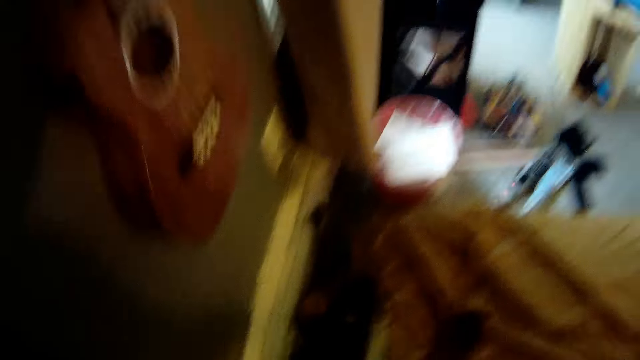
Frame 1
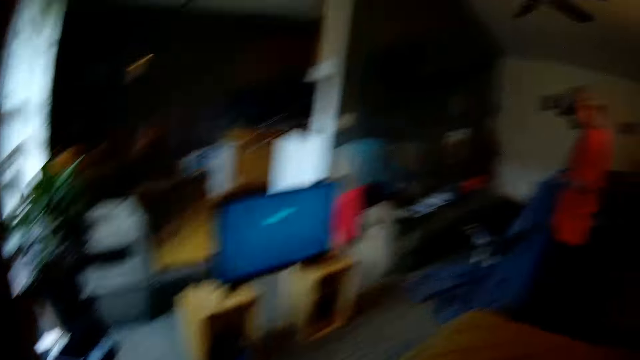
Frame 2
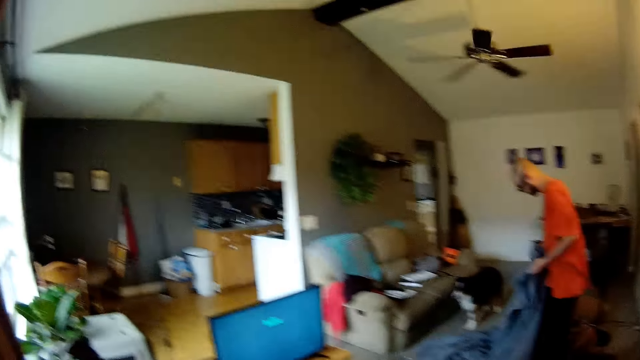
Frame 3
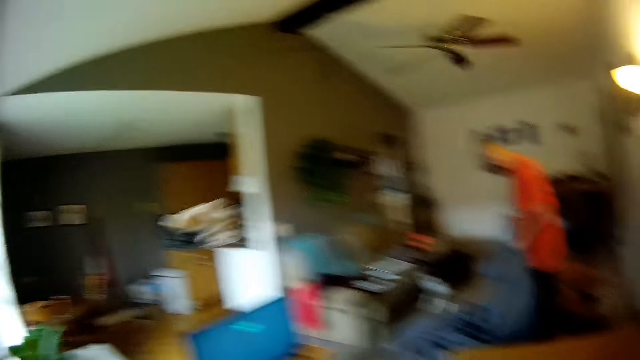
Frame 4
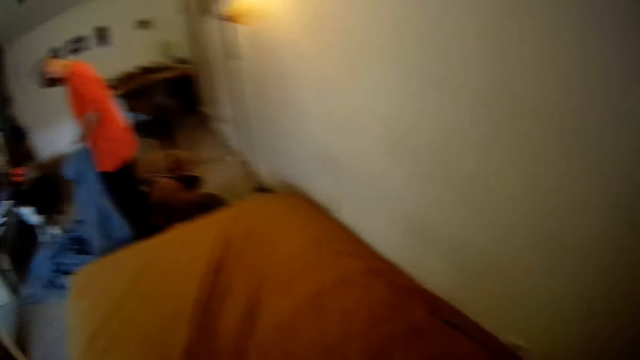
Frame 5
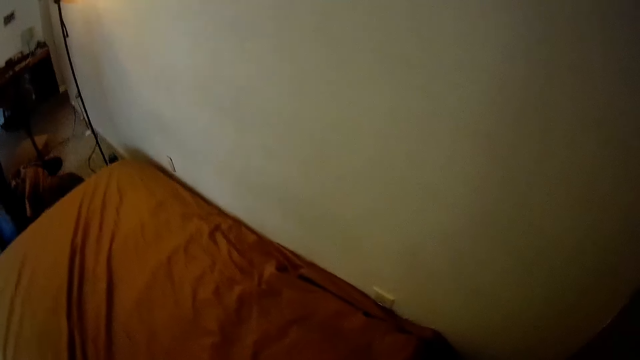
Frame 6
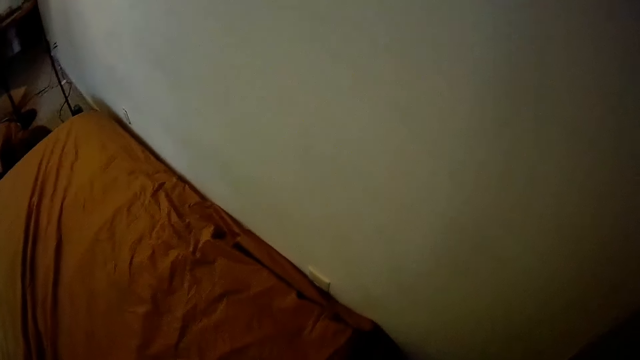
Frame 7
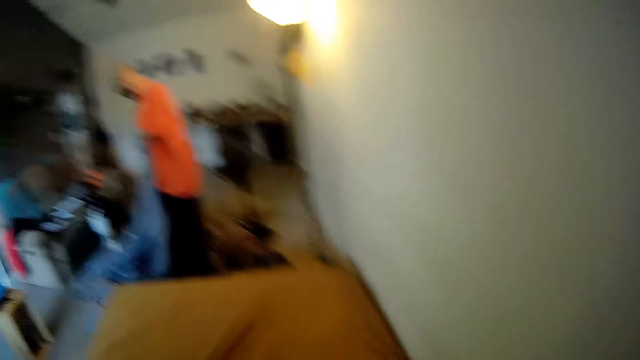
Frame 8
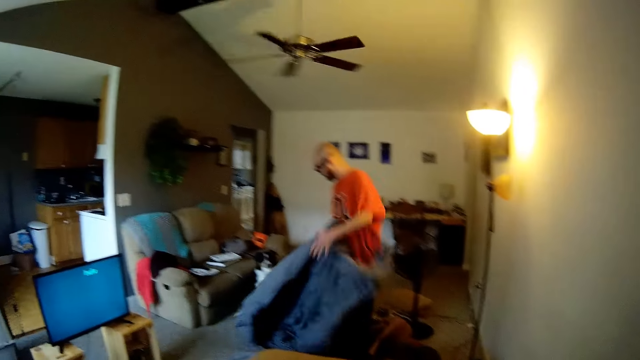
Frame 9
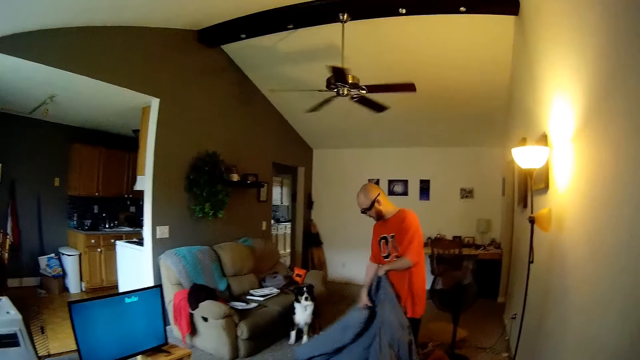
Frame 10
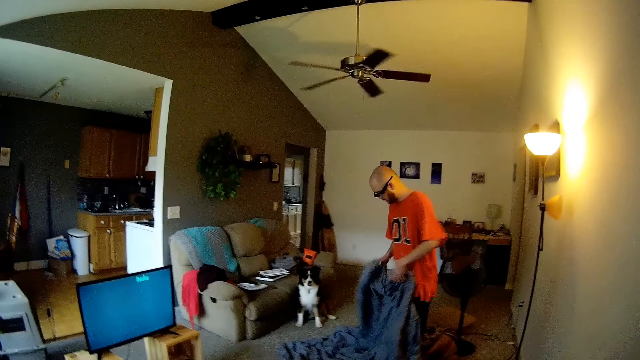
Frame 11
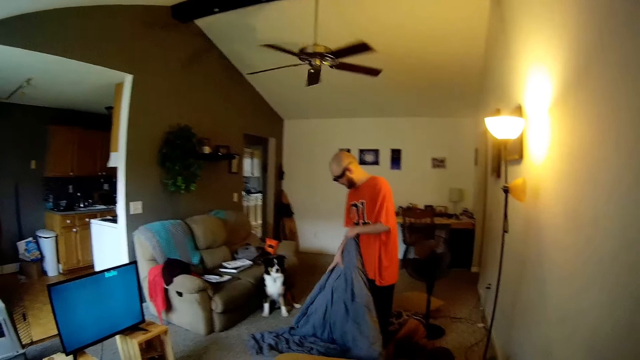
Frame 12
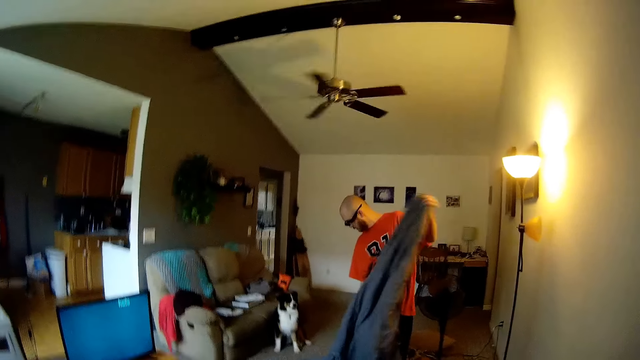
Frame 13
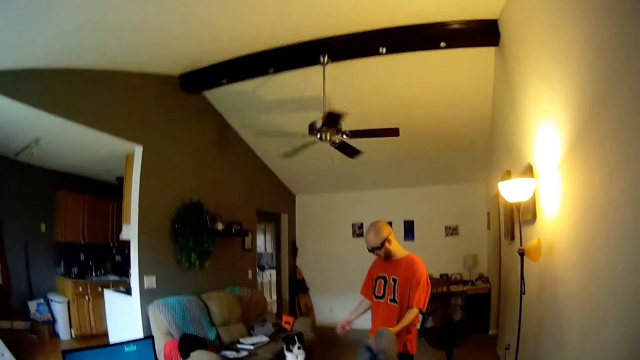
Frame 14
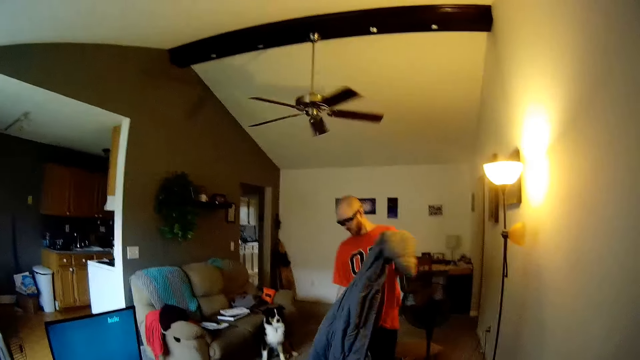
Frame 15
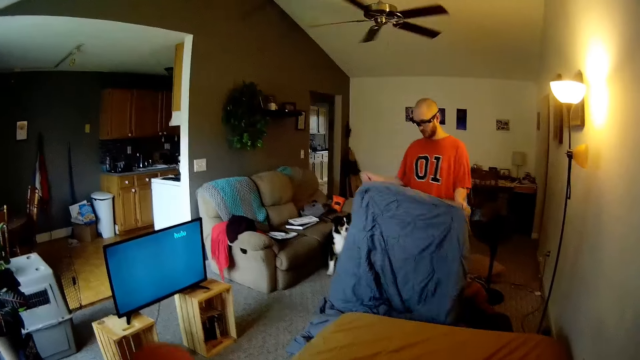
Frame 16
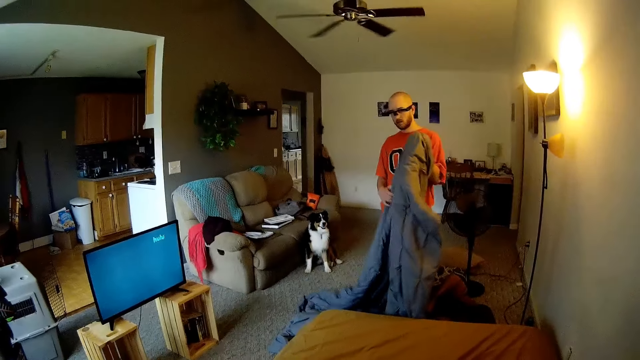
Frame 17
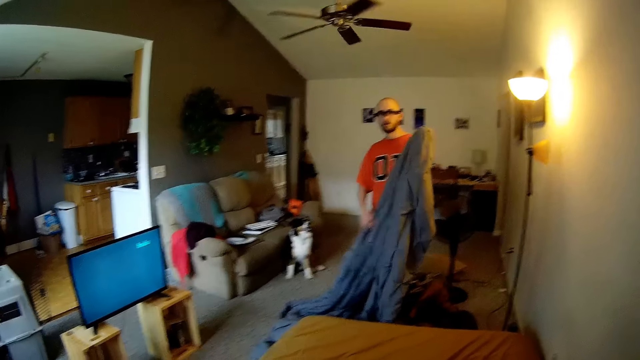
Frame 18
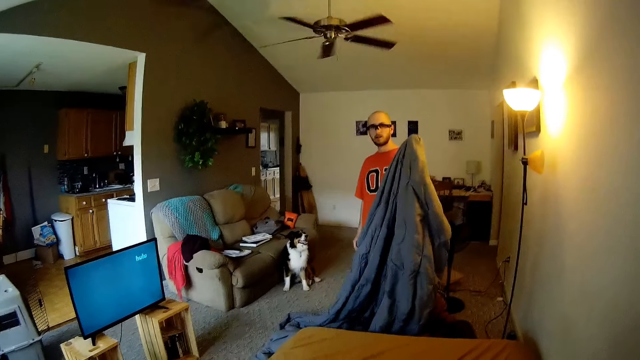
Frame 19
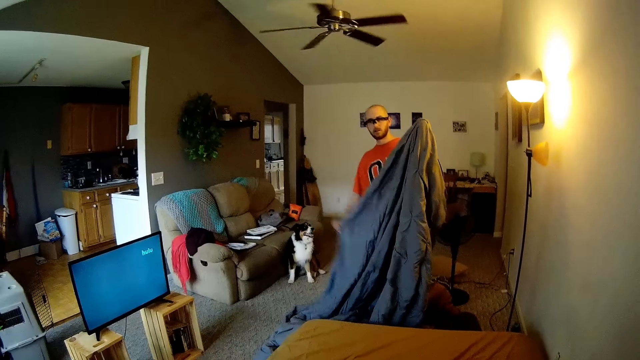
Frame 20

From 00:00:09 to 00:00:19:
A man holds a duvet with both hands. The camera wearer throws a towel or paper across the room with her right hand. She looks around. The man straightens the blanket. The camera wearer converses with the man. The man spreads out the duvet with both hands.

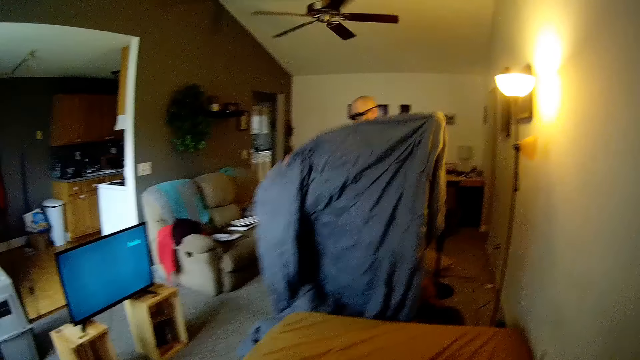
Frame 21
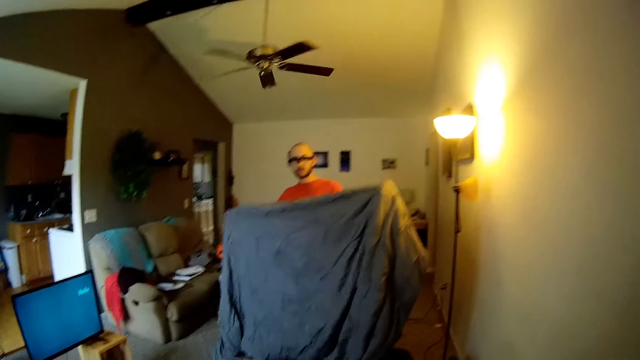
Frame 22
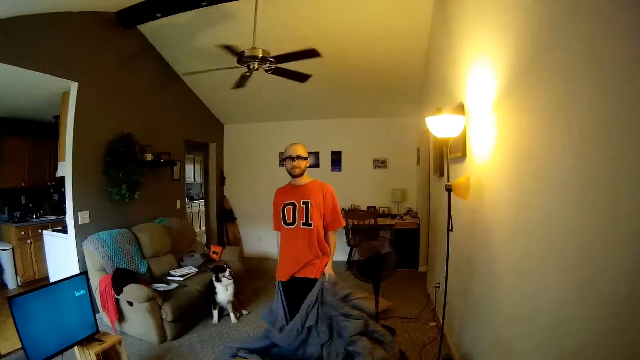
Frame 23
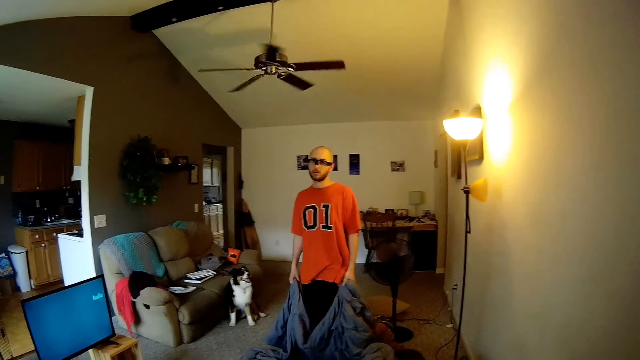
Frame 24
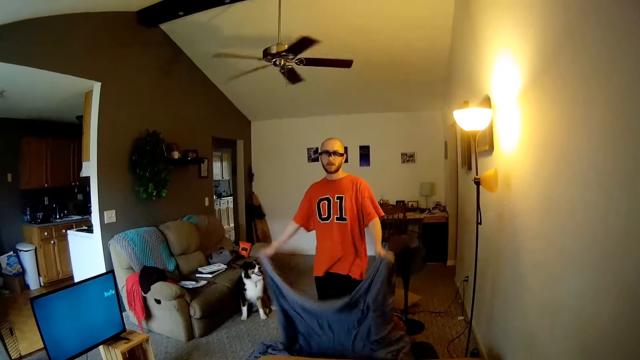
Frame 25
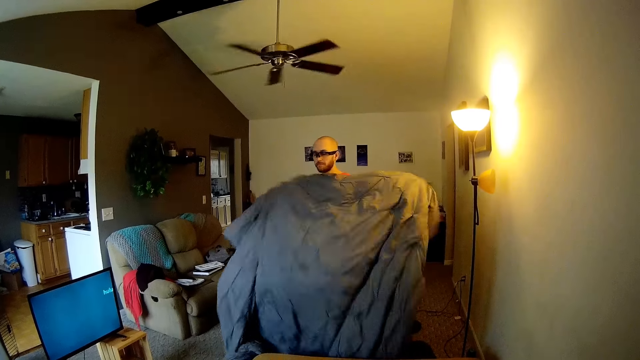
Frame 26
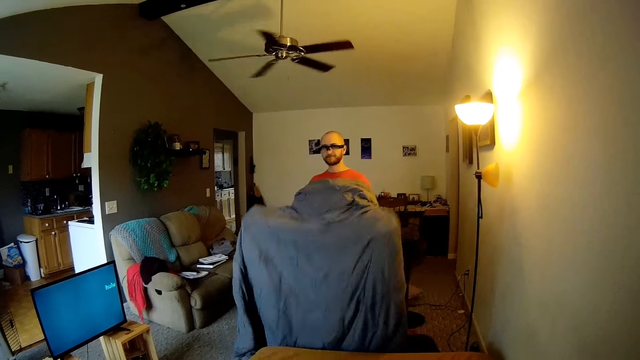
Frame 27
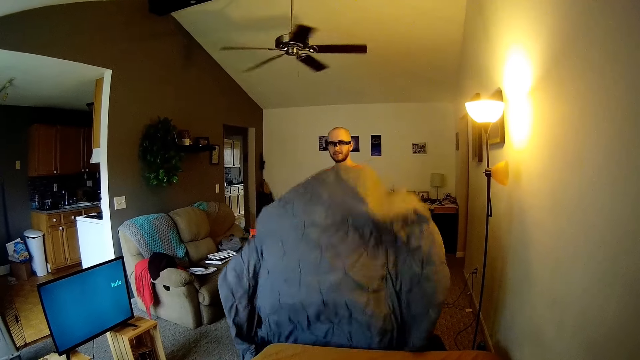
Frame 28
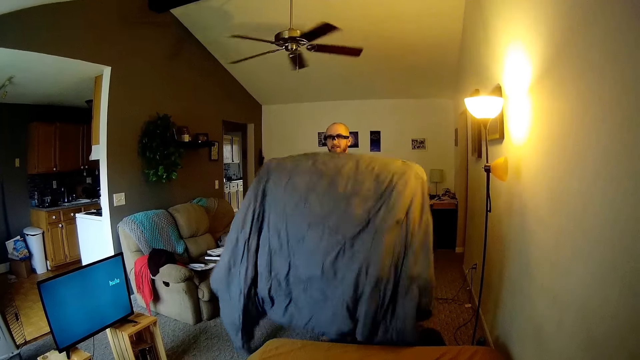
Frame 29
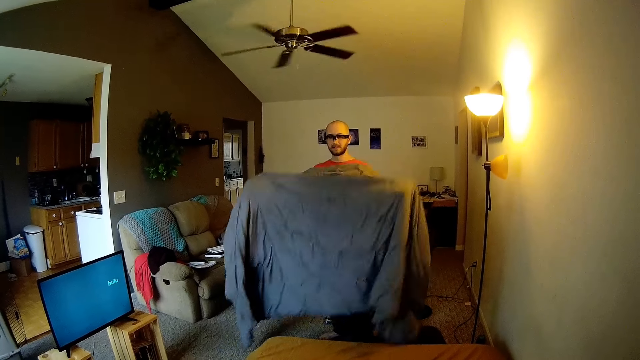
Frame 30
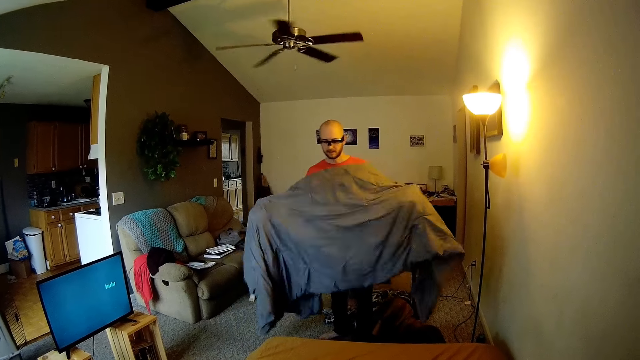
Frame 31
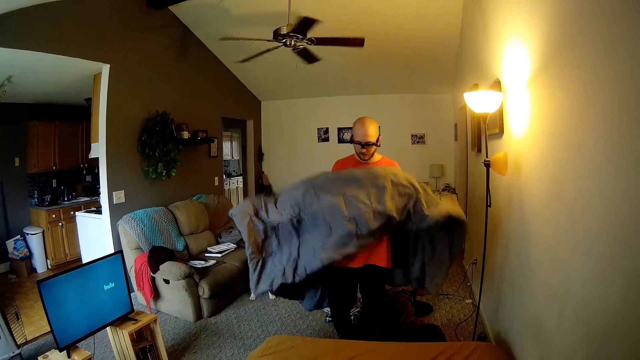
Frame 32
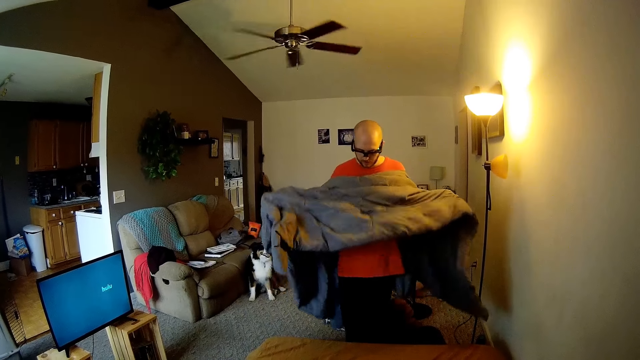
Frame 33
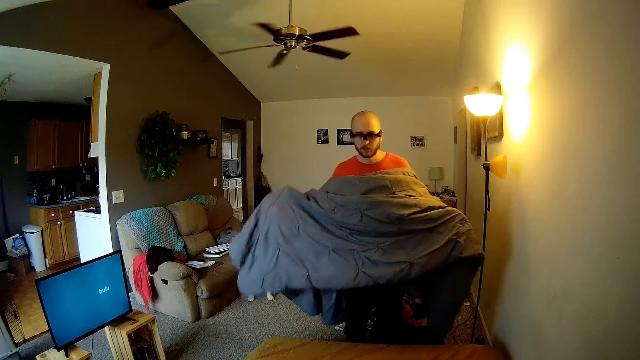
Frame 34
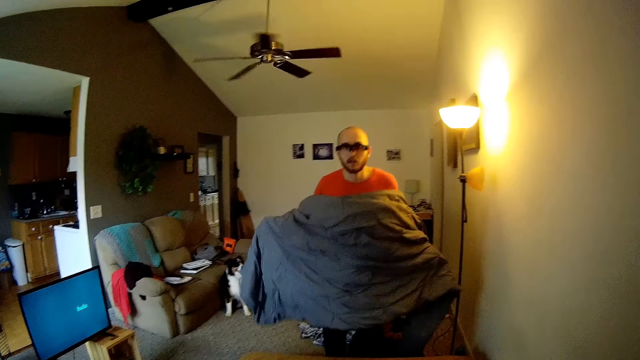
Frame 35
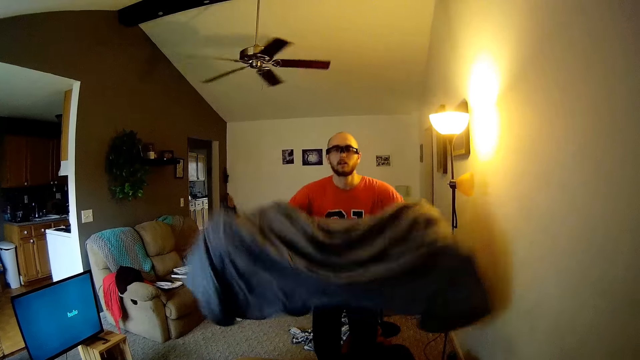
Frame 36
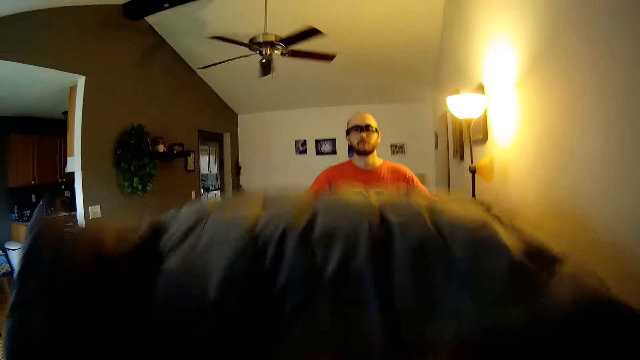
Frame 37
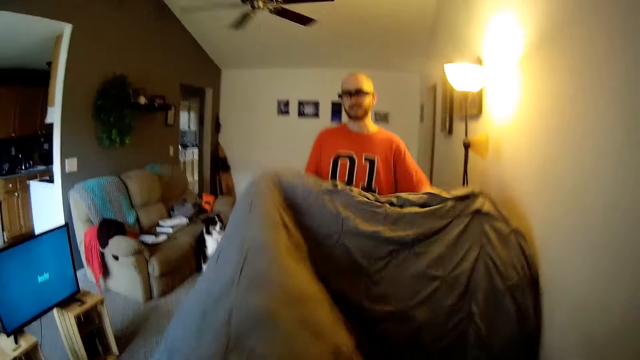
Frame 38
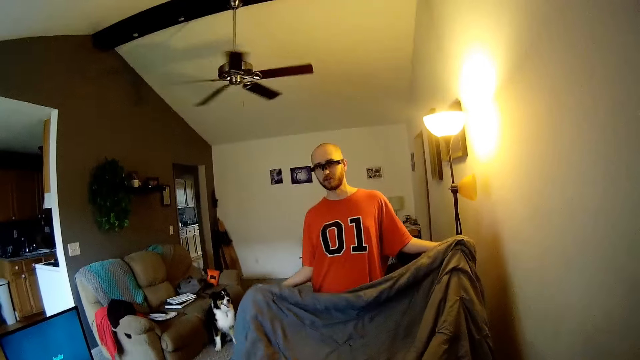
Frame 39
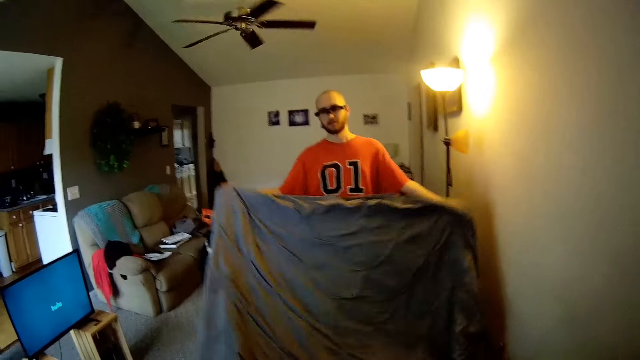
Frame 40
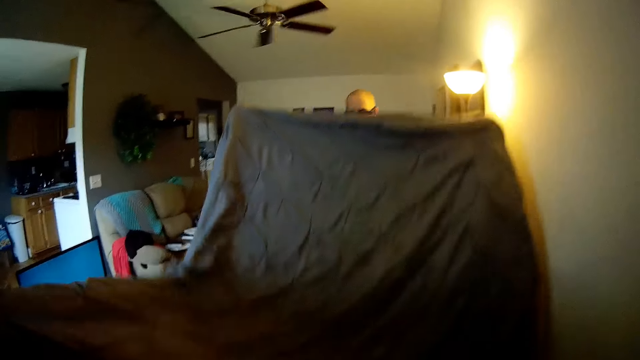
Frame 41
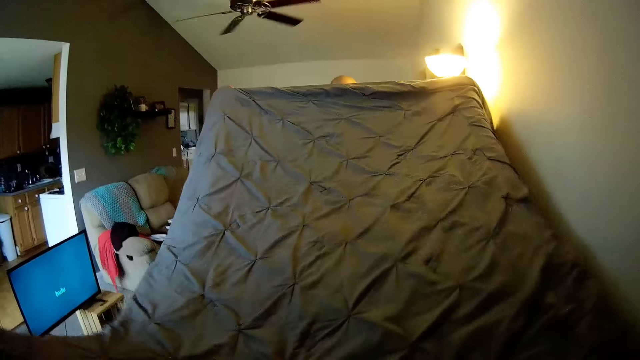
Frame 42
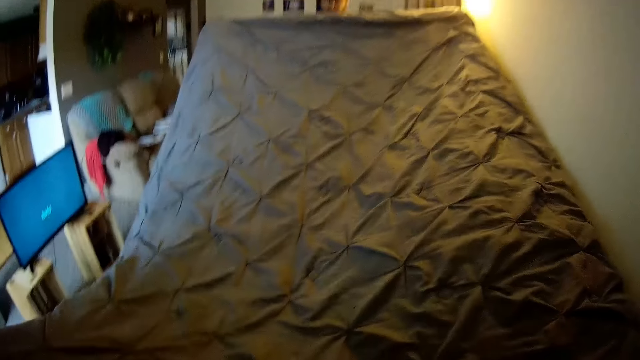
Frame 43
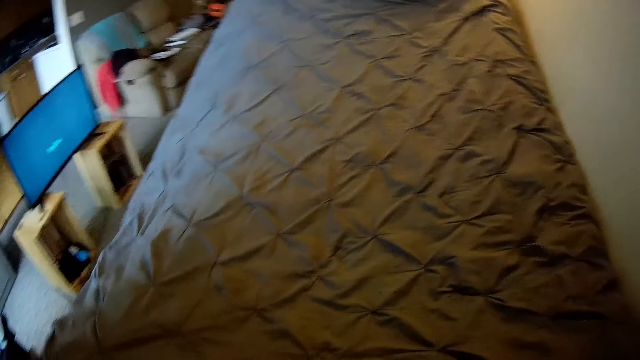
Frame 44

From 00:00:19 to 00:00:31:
A man straightens the blanket. The man walks towards the camera wearer. The man spreads the duvet on a bed with both hands. The camera wearer talks to the man. They spread the duvet on the bed with both hands.
